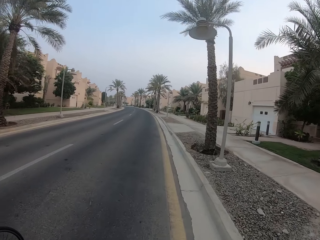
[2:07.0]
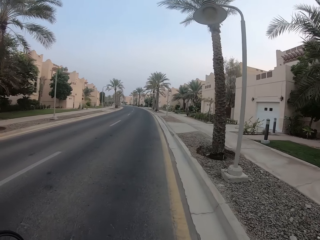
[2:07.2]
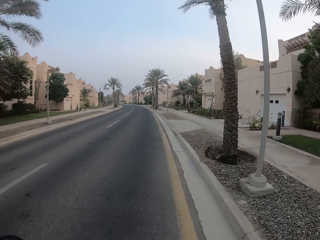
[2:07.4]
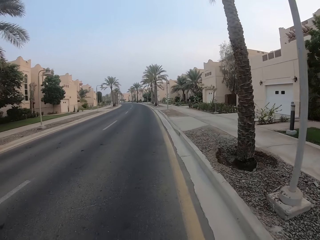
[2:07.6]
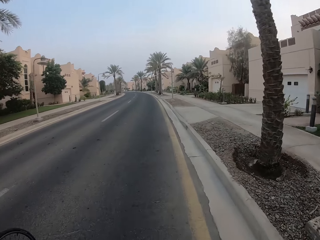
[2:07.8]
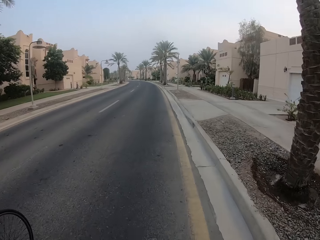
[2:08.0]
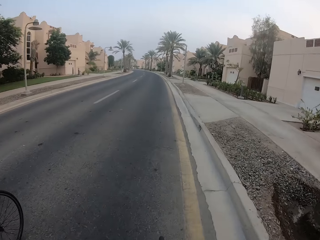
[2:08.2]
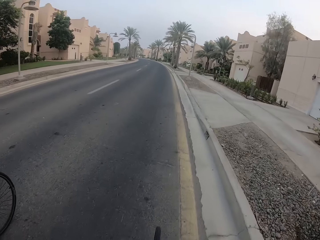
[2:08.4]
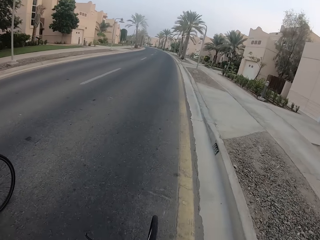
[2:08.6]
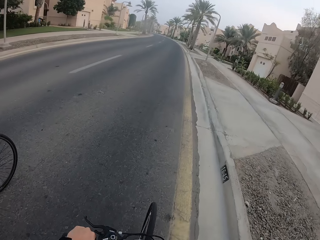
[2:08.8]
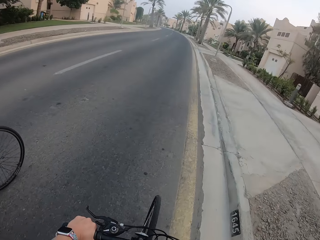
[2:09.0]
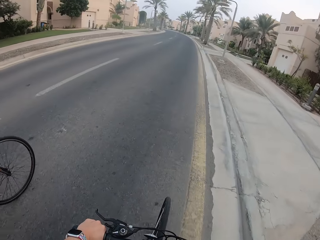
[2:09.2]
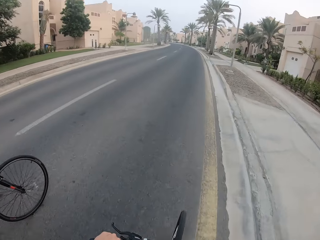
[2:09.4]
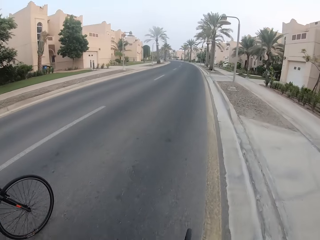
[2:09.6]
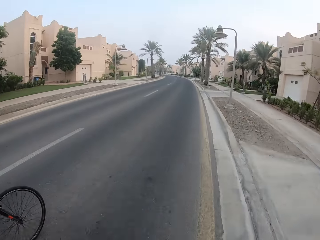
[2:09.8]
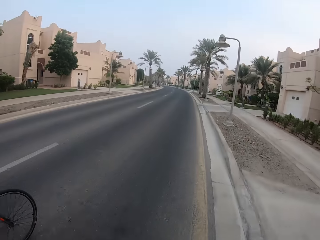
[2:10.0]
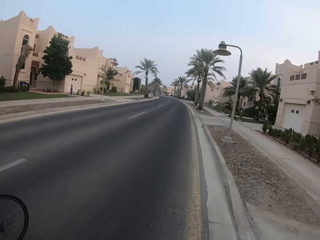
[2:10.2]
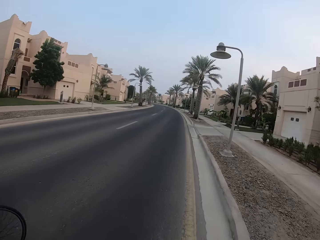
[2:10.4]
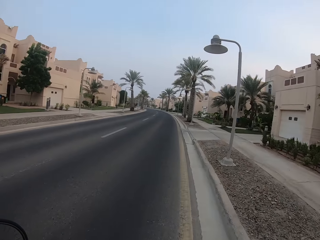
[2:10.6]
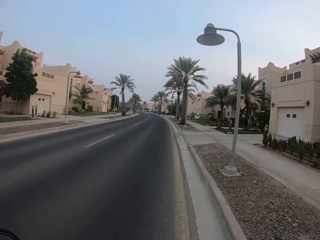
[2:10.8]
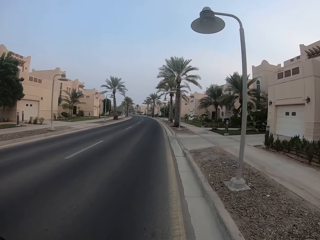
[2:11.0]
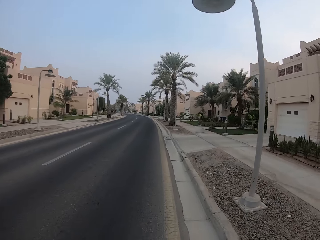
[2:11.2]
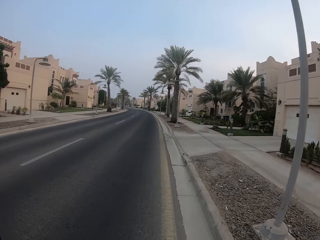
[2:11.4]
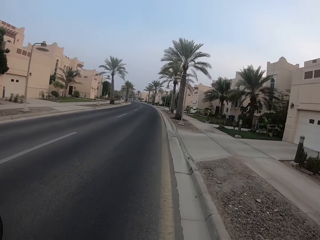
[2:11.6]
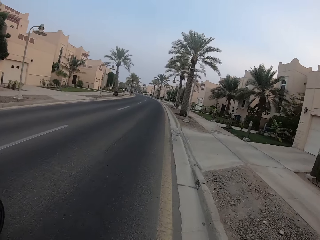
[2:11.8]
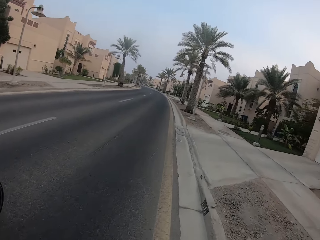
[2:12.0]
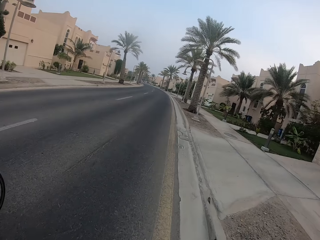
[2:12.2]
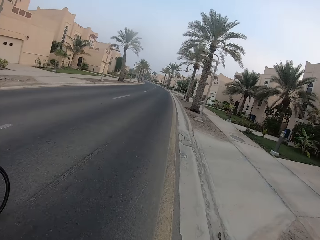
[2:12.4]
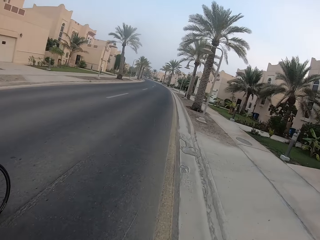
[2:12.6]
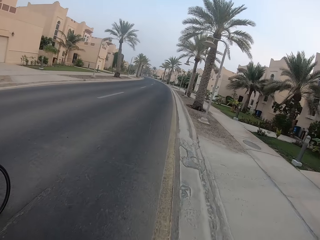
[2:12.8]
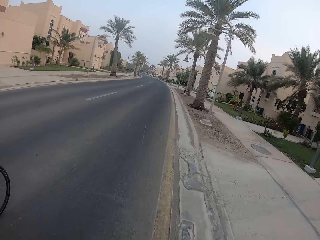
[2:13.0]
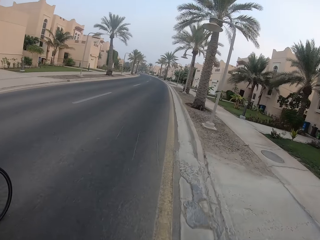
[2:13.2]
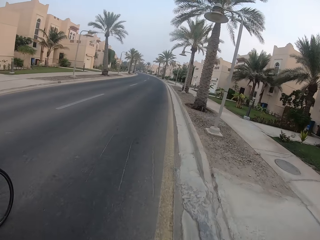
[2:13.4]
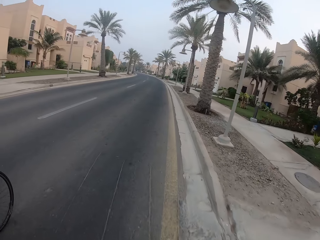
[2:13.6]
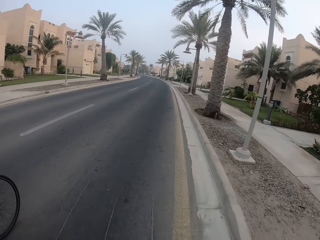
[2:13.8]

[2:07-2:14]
The camera wearer rides a bicycle on the road.

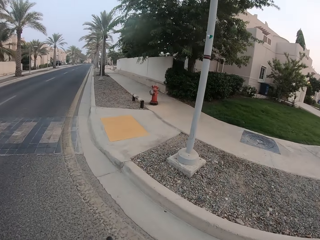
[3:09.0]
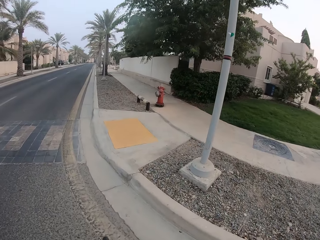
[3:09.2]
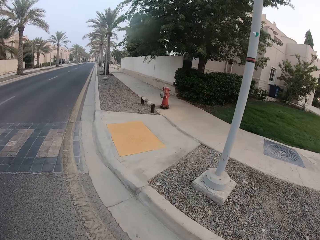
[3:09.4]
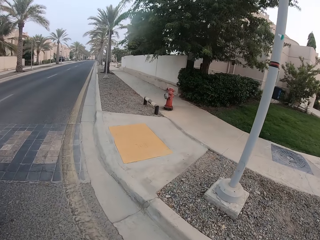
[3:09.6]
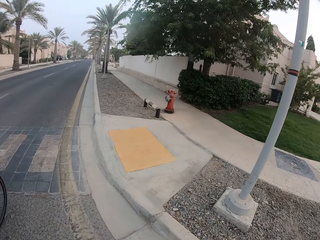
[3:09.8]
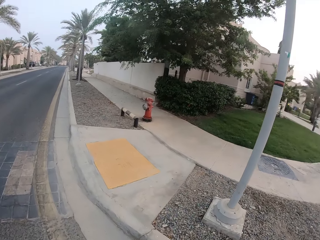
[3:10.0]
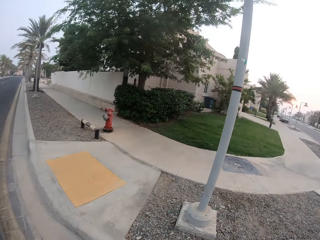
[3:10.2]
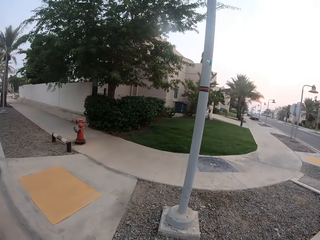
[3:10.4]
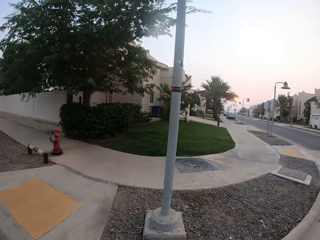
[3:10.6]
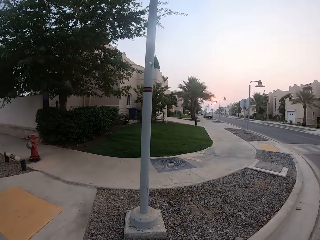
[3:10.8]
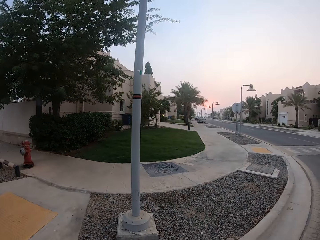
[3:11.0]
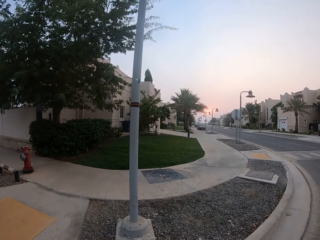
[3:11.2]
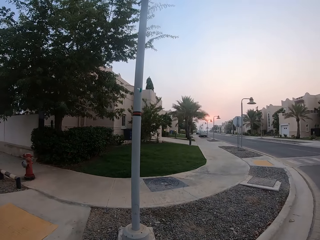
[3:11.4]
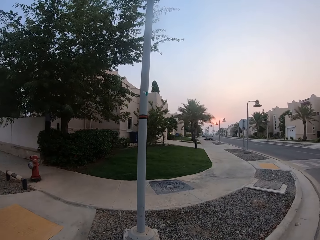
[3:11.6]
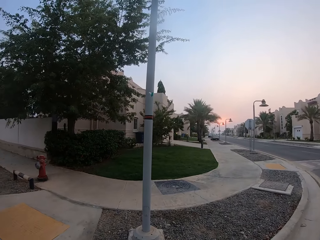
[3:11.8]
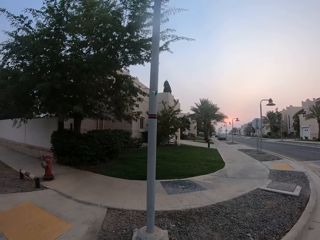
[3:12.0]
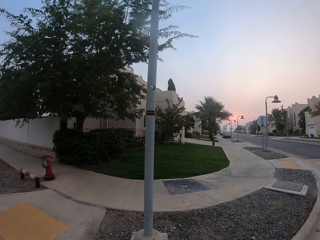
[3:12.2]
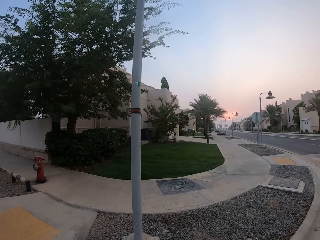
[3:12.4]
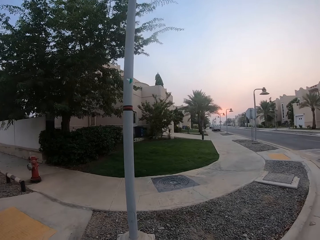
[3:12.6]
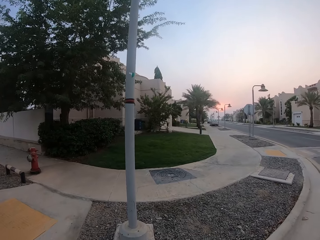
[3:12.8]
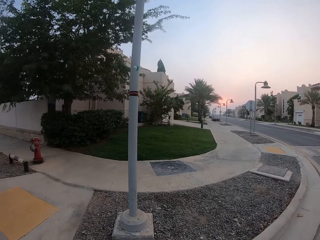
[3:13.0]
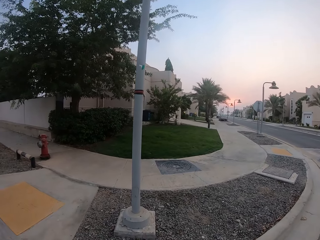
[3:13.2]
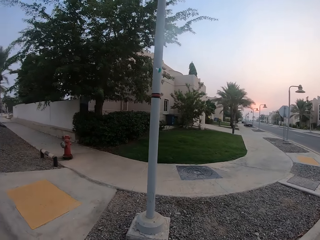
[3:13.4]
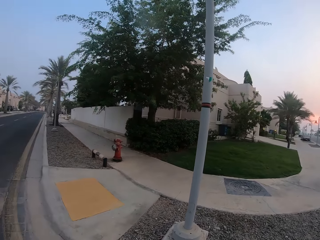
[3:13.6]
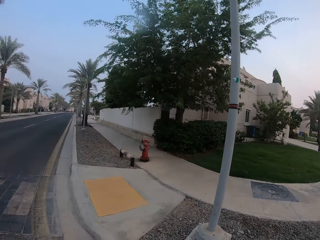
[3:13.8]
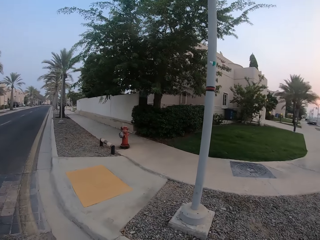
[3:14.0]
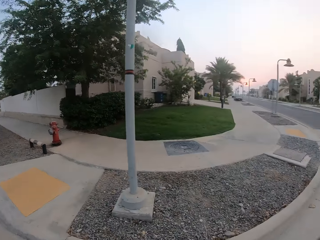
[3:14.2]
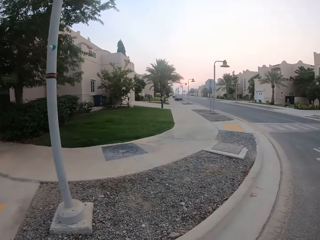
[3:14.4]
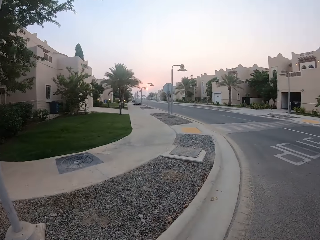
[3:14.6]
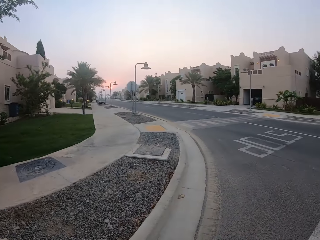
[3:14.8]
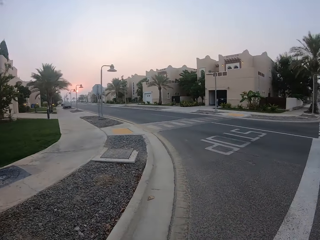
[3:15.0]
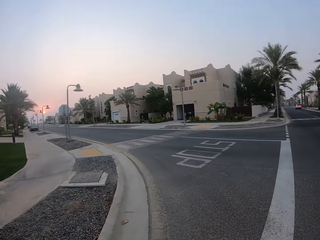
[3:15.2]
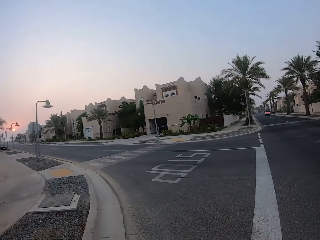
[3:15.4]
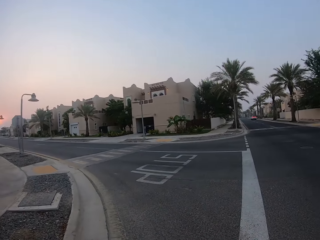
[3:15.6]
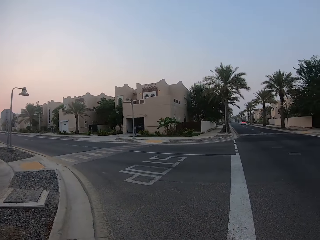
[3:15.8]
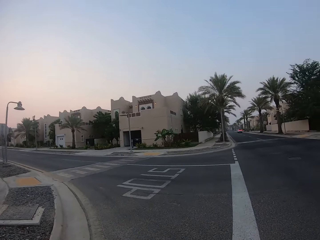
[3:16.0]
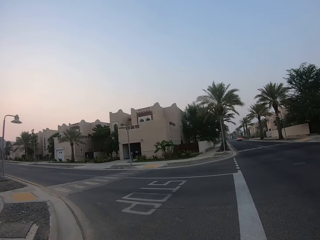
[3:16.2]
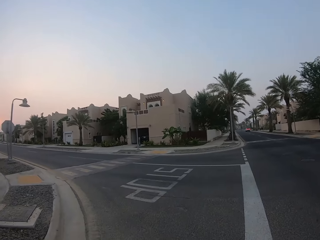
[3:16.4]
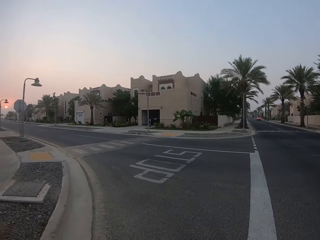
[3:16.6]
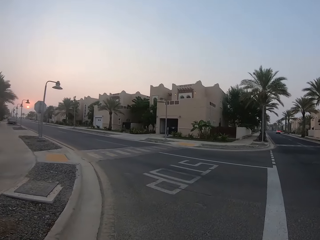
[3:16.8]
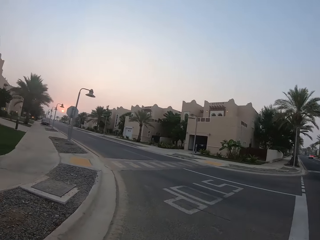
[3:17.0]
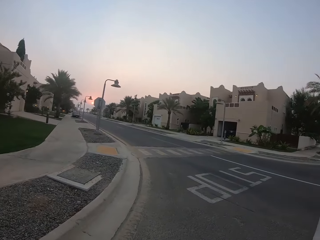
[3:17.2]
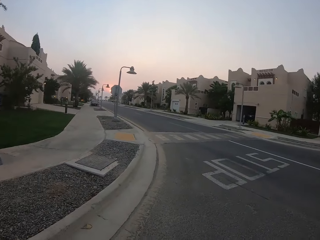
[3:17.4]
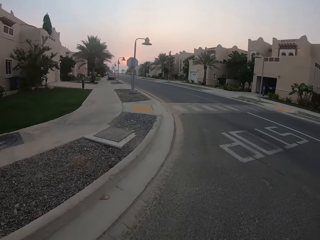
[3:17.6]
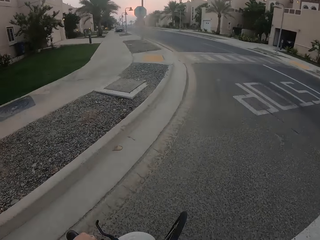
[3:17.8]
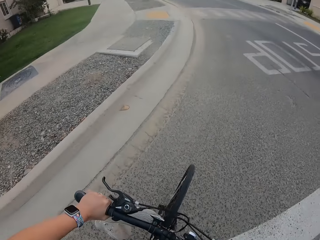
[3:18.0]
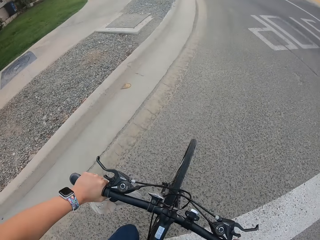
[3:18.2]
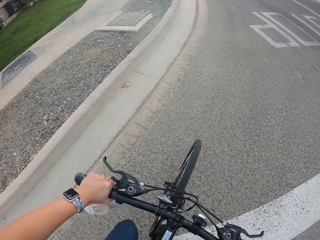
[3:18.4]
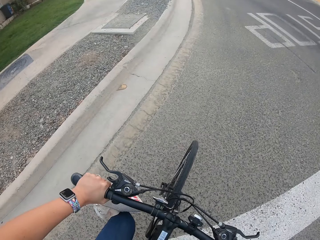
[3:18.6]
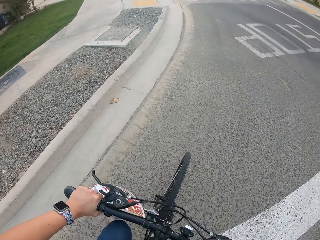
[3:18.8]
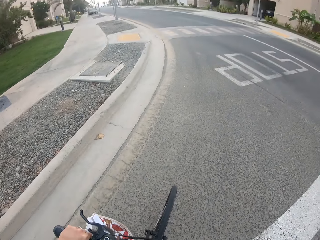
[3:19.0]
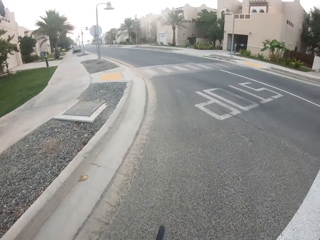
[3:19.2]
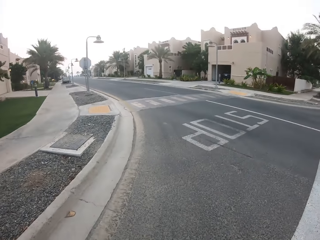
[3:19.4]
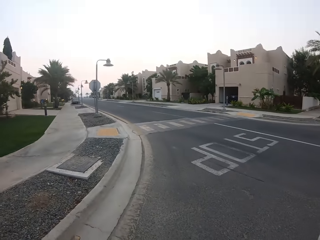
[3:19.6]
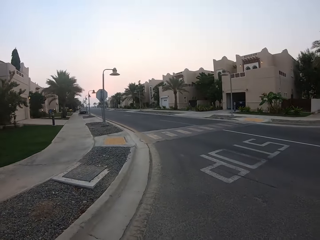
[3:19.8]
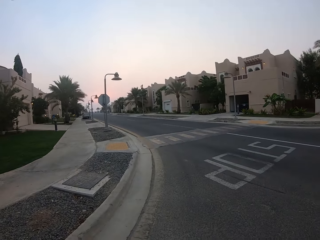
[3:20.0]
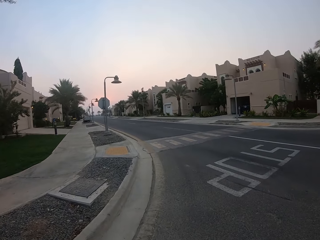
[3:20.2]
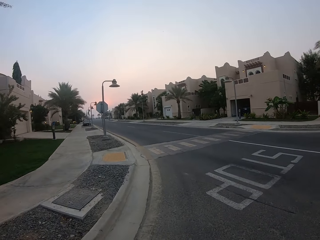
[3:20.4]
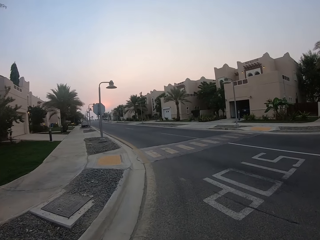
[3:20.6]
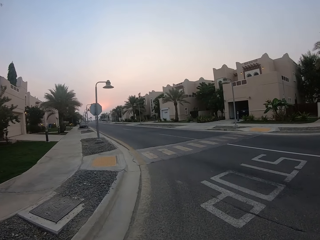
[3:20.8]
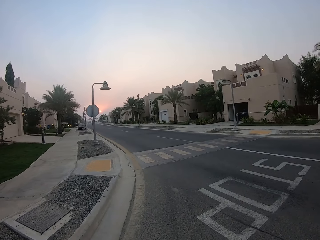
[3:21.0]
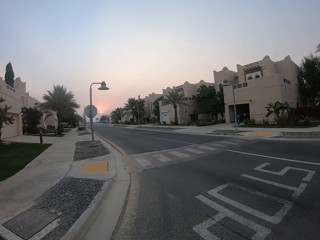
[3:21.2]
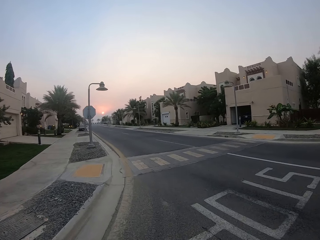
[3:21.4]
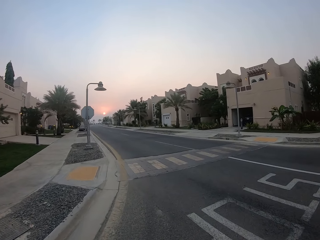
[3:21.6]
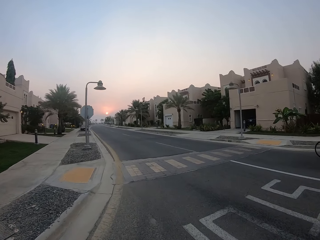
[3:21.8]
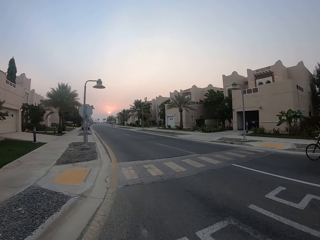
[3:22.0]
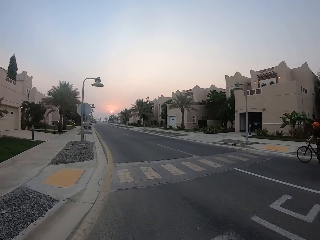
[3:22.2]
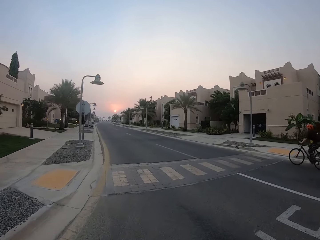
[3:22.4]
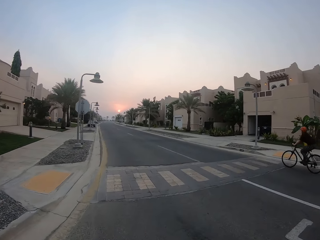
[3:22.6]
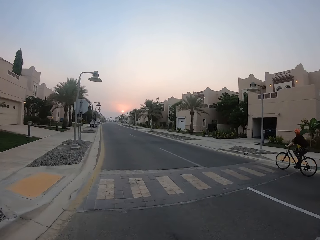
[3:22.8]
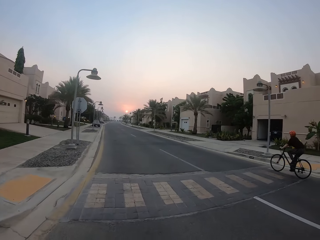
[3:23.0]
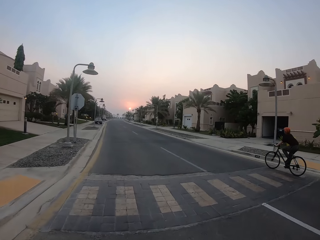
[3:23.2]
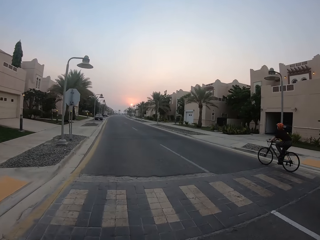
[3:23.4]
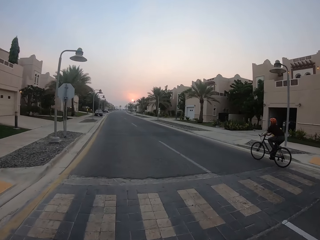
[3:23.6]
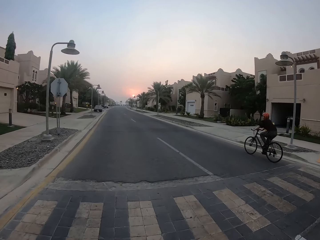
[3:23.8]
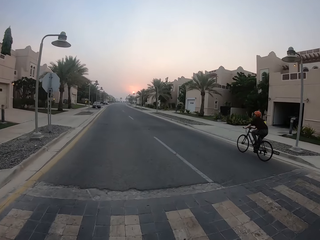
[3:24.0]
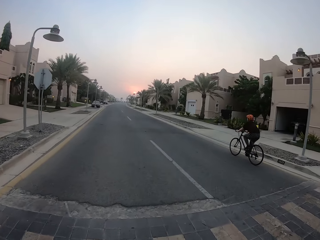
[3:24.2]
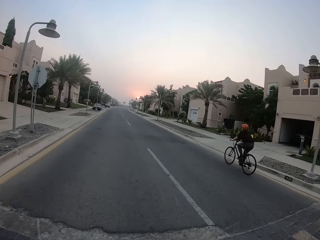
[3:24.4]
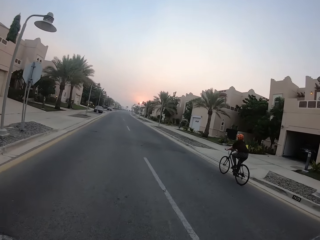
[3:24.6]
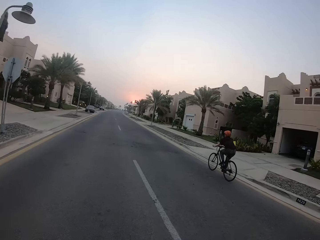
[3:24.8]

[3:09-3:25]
The camera wearer stops the bicycle.
